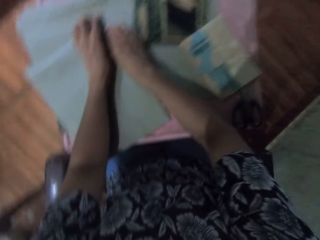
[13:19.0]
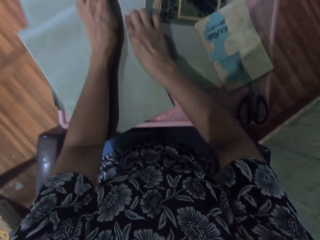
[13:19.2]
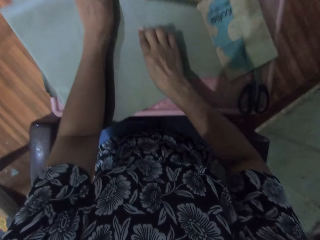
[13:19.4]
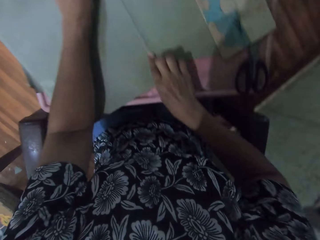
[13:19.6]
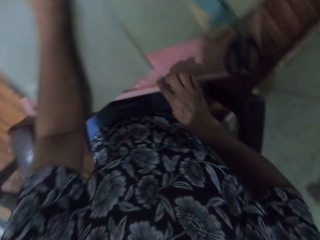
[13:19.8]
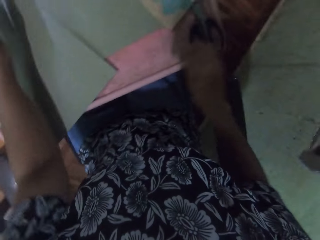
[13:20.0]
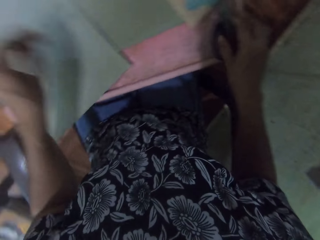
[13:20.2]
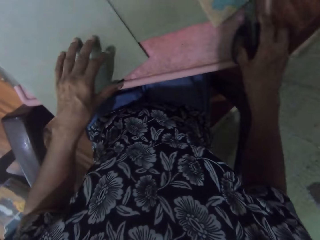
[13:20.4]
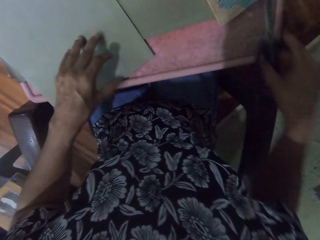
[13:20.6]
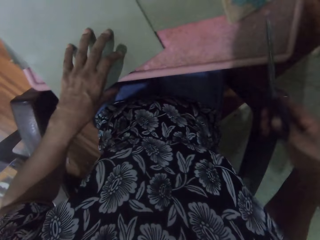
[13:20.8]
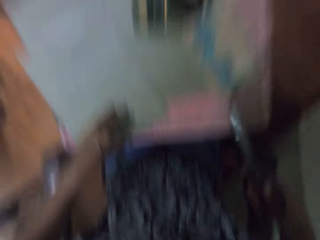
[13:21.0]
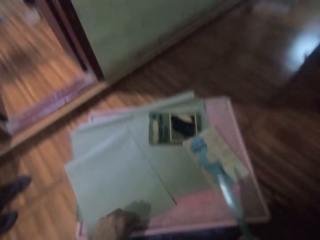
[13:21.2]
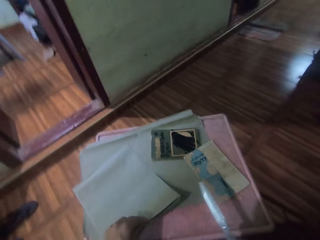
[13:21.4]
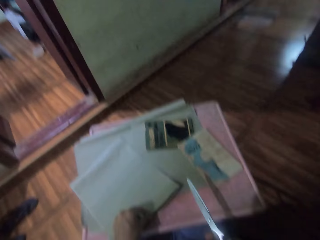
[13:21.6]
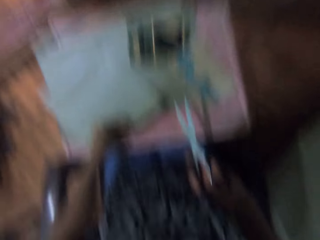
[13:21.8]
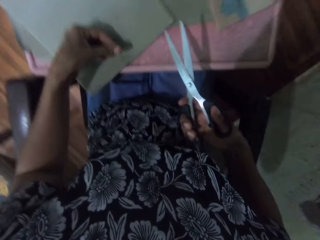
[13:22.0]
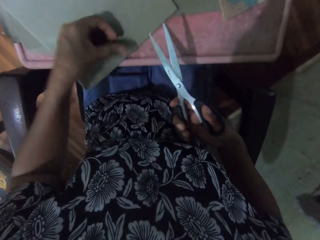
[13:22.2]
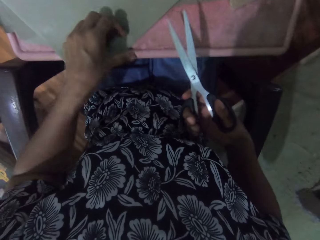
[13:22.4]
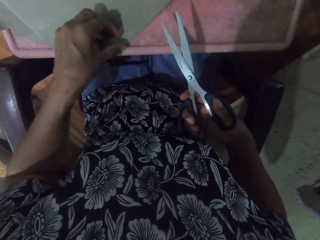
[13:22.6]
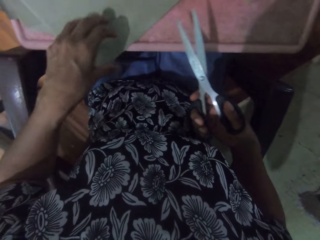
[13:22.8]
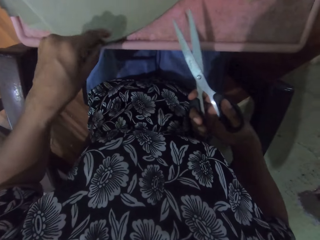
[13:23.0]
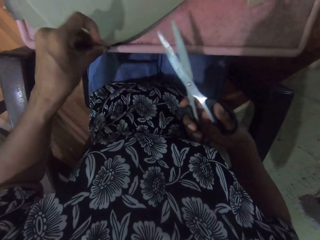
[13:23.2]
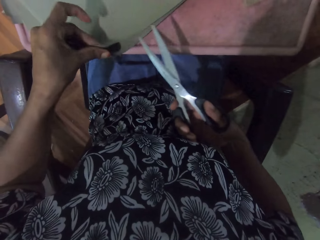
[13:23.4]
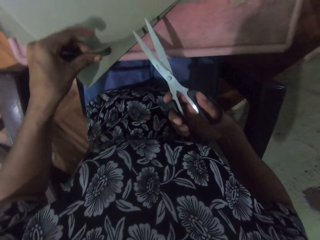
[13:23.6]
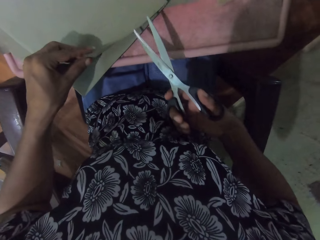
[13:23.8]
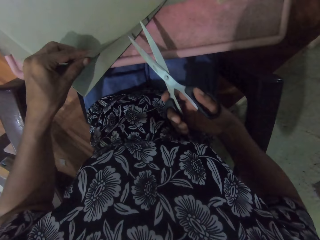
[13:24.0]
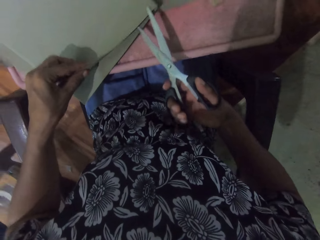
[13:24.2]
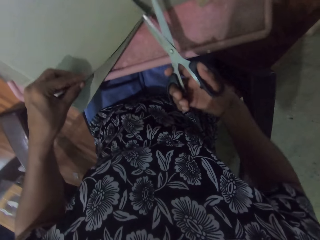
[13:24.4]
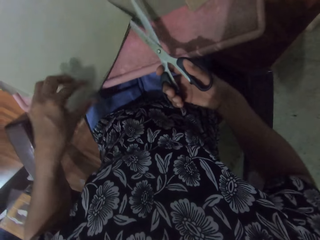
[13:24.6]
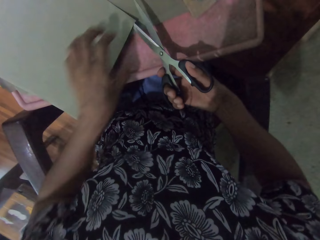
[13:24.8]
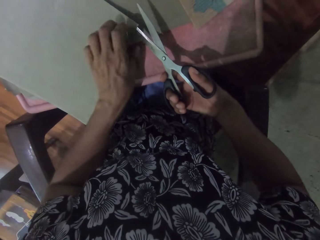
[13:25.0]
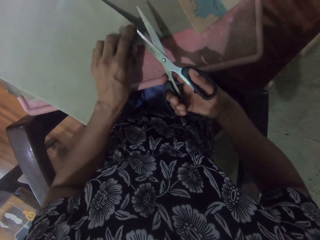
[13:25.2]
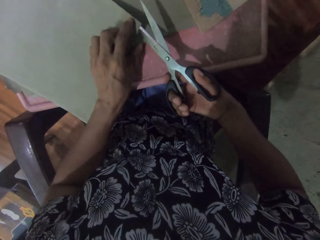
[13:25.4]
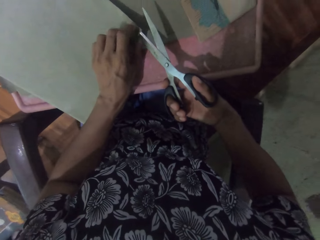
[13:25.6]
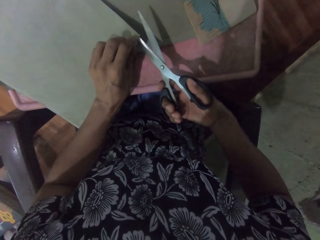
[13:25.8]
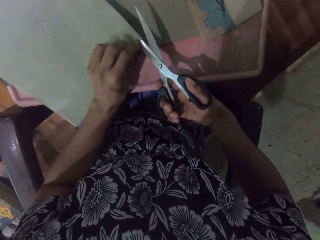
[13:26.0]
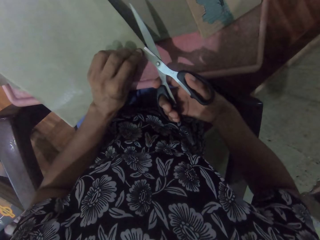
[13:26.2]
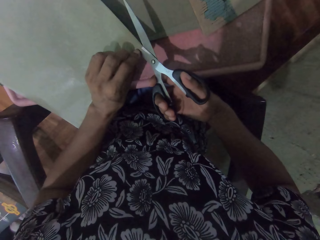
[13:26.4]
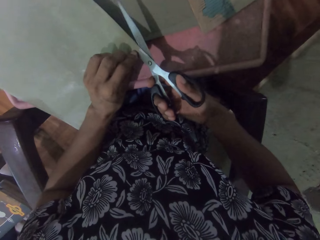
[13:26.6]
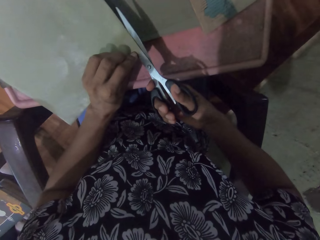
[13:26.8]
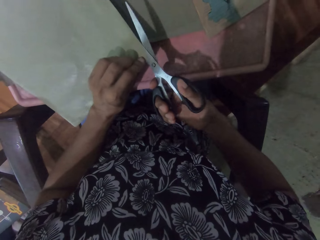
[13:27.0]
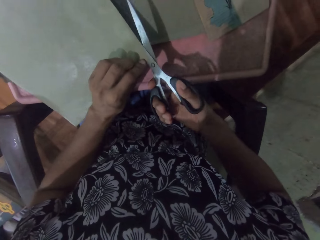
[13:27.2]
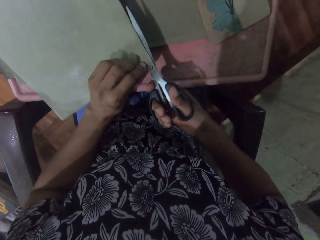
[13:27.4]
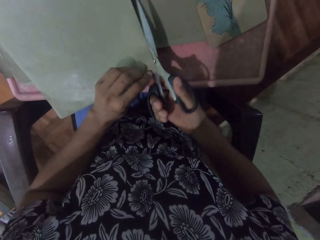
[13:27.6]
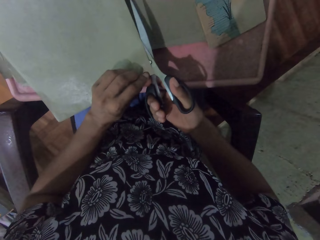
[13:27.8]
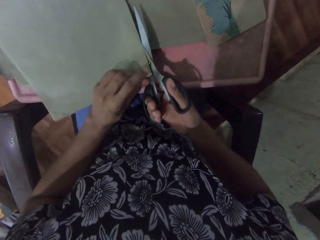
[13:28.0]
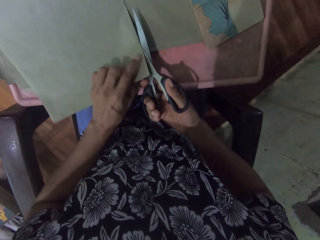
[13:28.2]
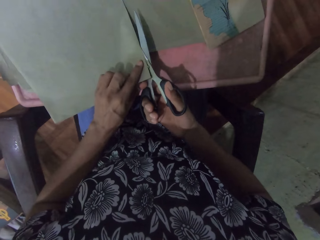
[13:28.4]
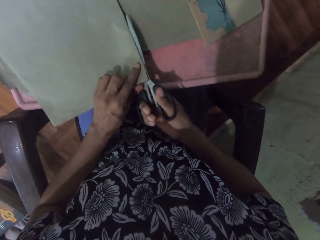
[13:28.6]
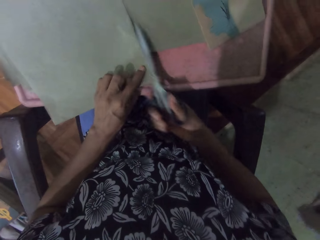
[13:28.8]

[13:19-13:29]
The camera wearer smoothens the brown paper on the table with her right hand. She picks up the pair of scissors from the table with her right hand. She cuts the paper with the scissors. She holds the brown paper on the table with her left hand. She cuts the brown paper in her left hand with the pair of scissors in her right hand.

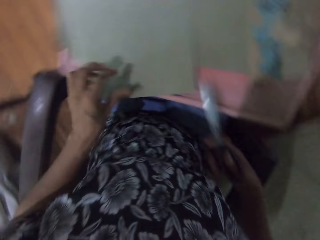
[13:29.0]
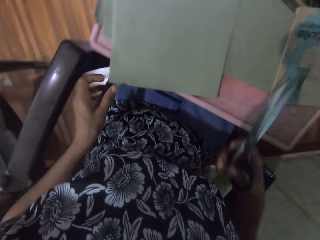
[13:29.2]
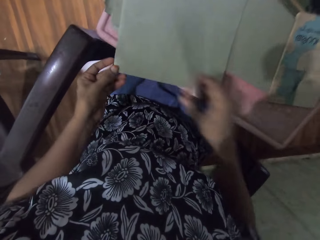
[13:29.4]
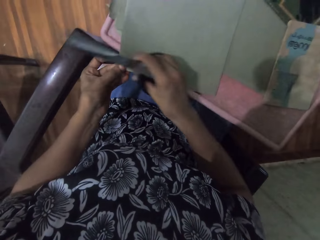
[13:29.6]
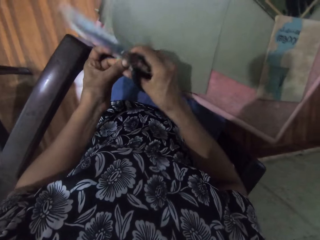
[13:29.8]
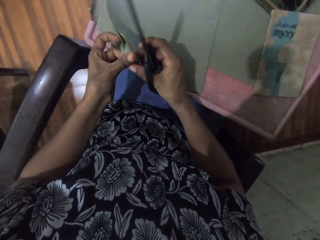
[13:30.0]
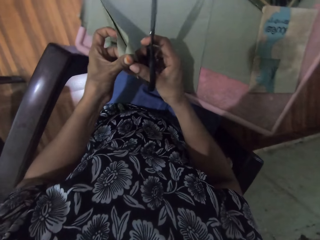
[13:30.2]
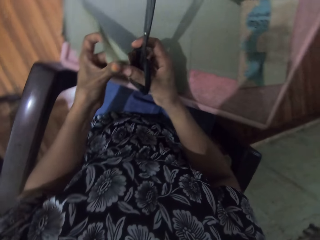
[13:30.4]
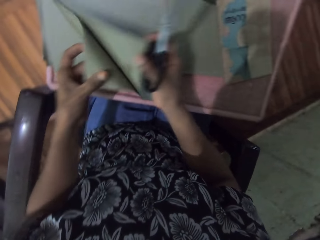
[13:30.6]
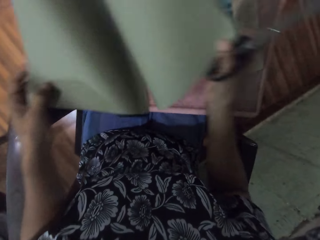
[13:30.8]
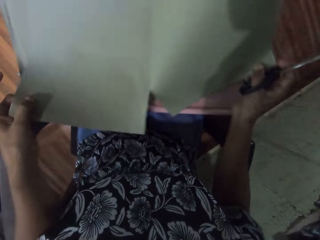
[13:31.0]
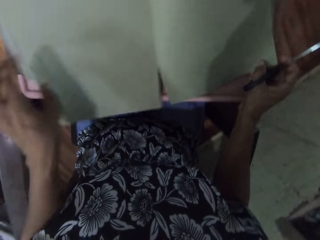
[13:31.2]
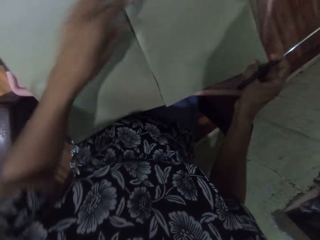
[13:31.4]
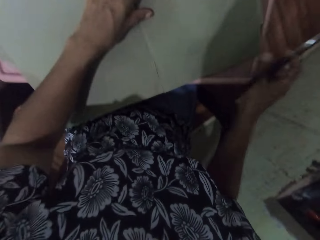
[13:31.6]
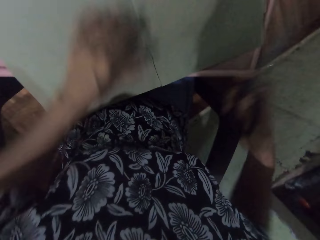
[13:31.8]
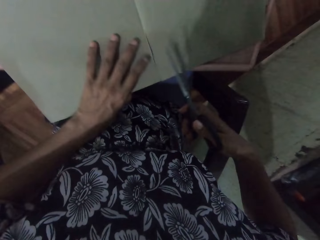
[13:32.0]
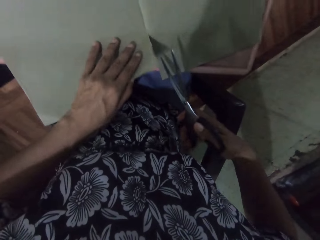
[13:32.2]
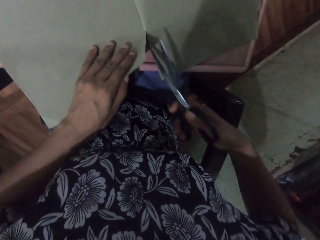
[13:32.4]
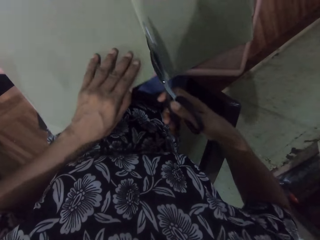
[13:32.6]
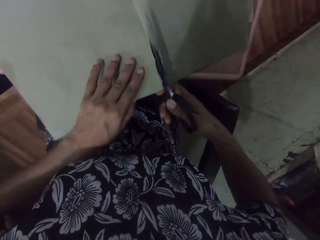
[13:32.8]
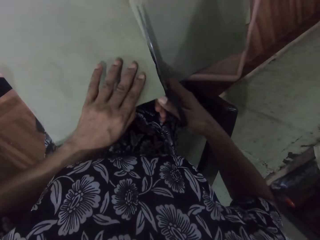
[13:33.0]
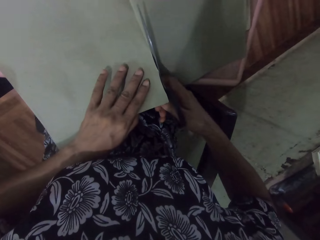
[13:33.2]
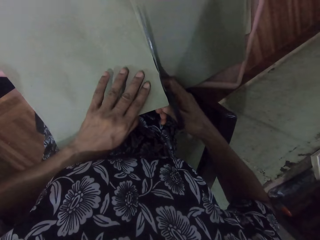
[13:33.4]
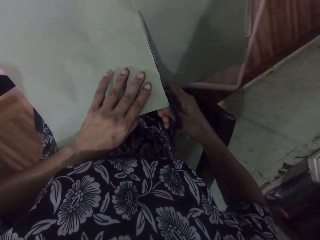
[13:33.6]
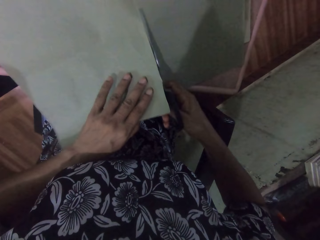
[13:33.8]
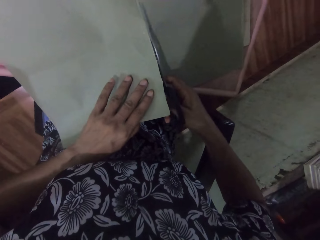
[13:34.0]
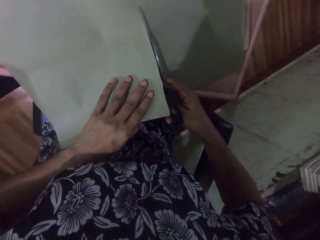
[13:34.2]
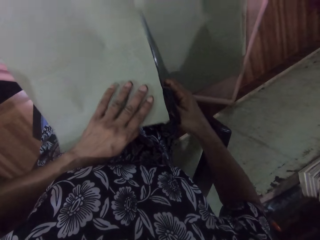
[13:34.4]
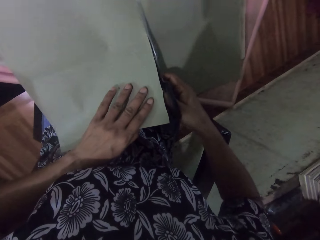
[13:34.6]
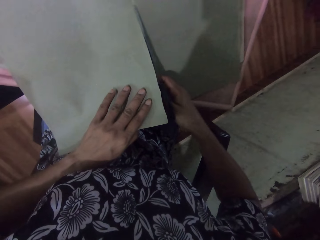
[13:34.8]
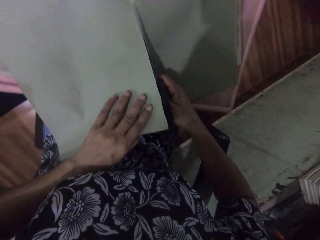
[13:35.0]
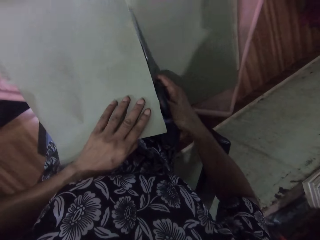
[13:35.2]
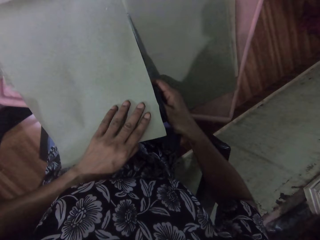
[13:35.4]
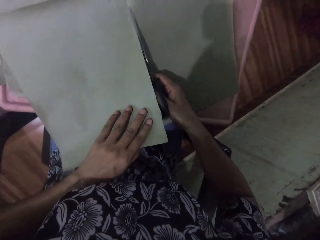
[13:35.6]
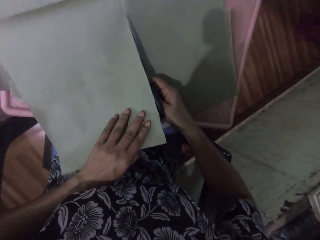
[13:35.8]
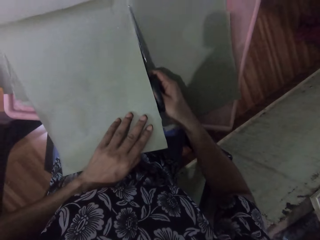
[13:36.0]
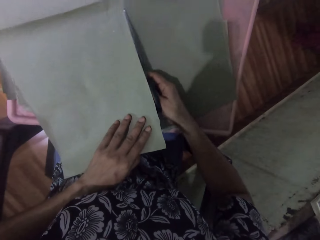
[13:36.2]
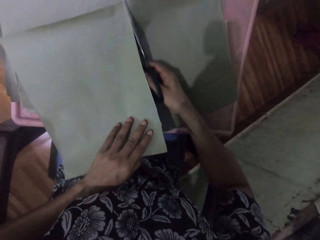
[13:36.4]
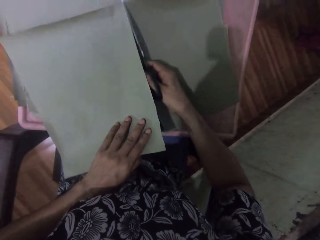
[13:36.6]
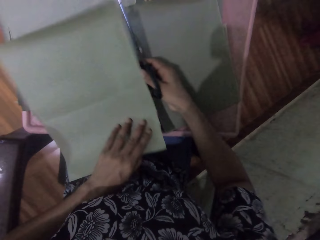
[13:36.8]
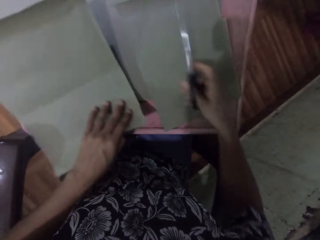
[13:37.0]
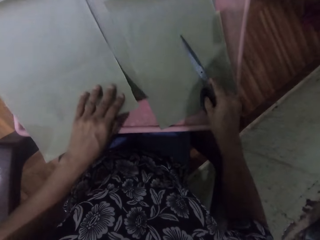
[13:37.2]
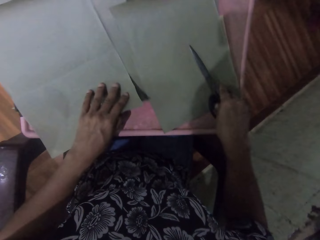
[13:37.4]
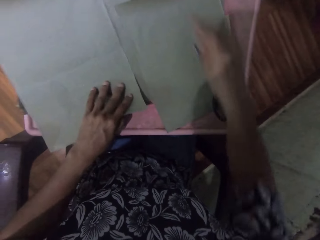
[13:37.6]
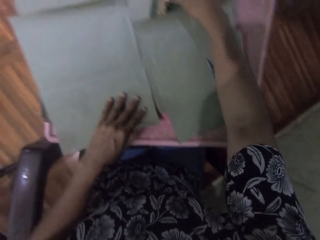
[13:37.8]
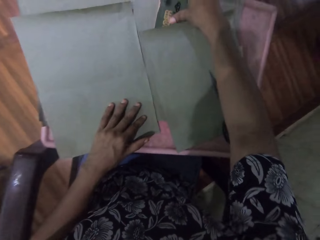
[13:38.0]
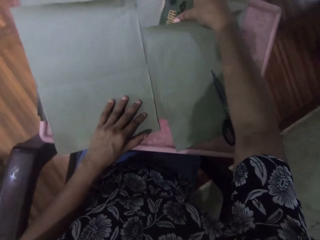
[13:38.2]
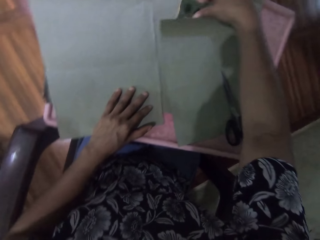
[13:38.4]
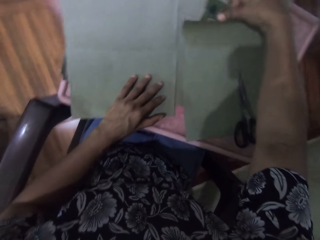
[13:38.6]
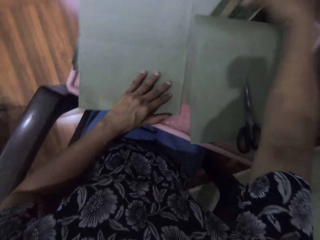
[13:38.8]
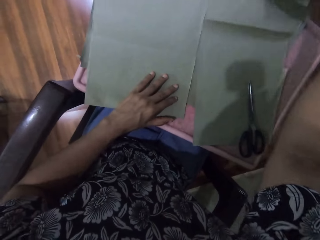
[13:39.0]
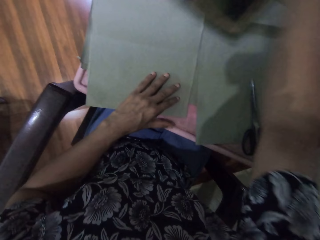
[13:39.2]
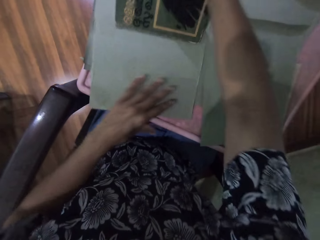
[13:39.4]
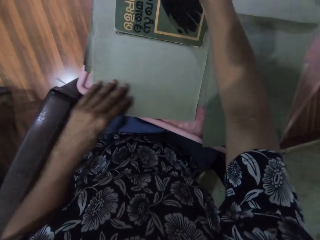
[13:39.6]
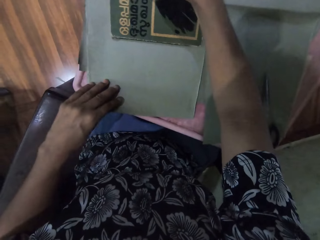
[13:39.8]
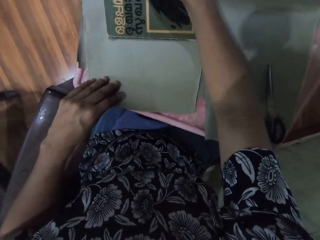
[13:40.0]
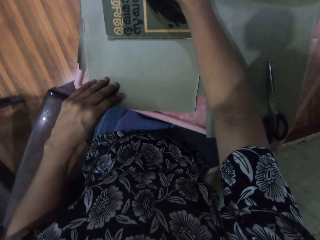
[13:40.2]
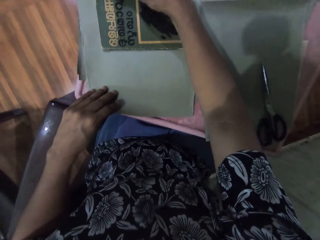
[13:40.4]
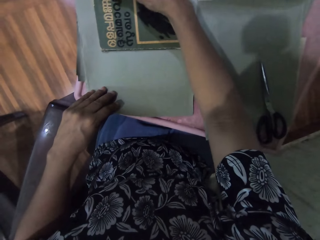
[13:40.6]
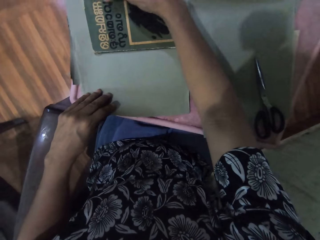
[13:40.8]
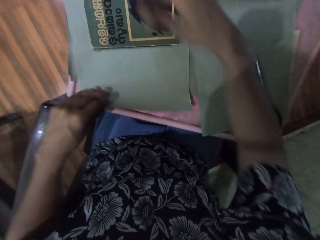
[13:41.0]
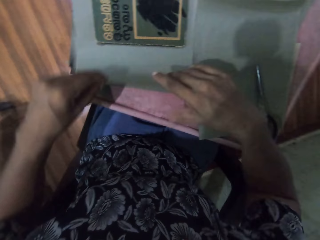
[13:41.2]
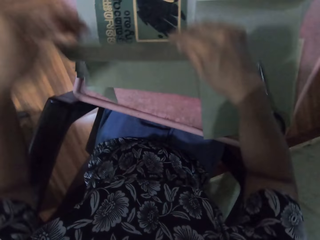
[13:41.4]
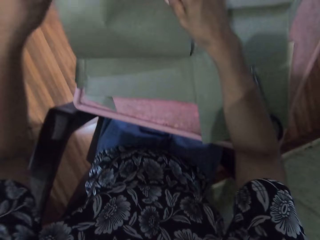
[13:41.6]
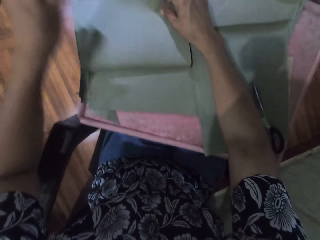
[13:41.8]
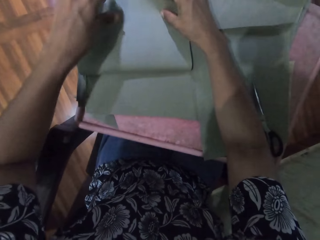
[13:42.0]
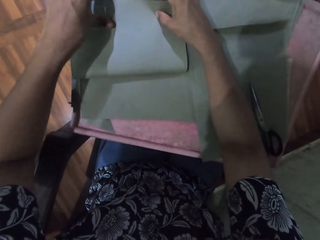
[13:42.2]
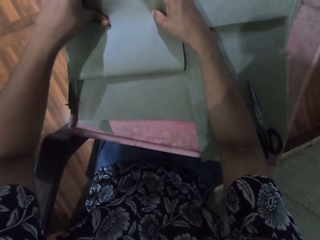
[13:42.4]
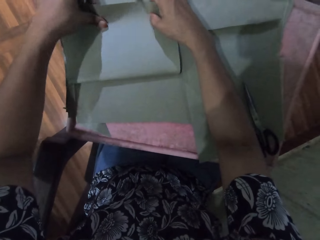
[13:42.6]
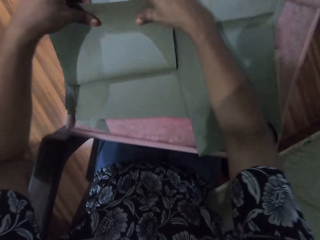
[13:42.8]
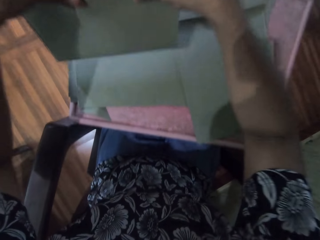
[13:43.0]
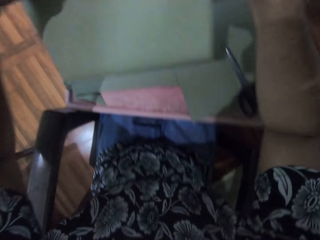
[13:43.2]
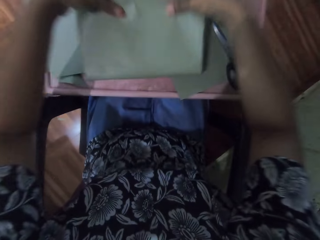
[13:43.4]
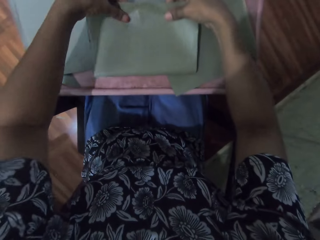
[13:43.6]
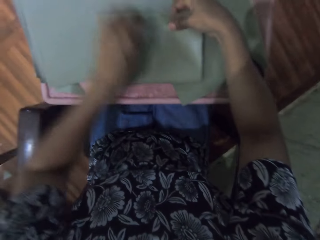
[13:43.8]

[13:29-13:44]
The camera wearer unfolds the brown paper on the table with both hands. She holds the brown paper on the table with her left hand. She cuts the brown paper in her left hand with the pair of scissors in her right hand. She drops the pair of scissors on the table with her right hand. She picks up the book from the brown paper on the table with her right hand. She drops the book on the brown paper with her right hand. She wraps the brown paper around the book on the table with both hands. She lifts the wrapped book from the table with both hands.
